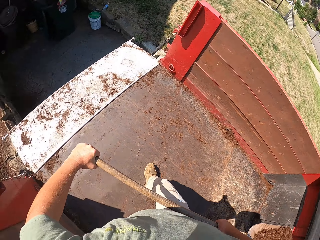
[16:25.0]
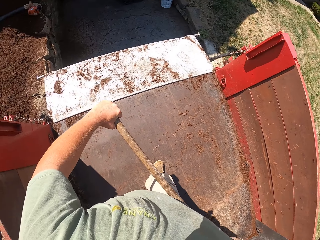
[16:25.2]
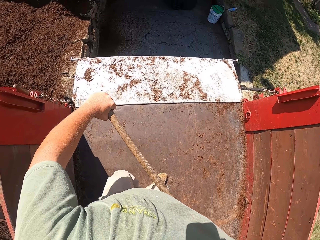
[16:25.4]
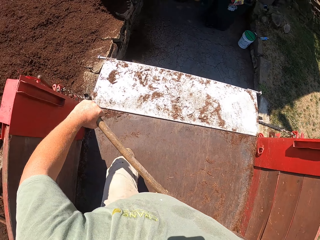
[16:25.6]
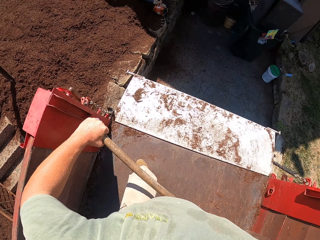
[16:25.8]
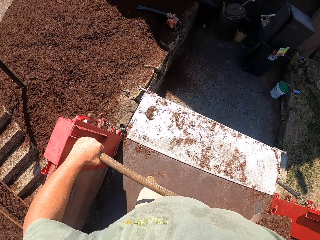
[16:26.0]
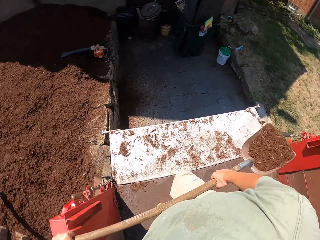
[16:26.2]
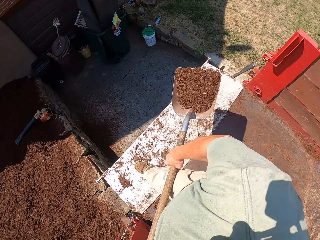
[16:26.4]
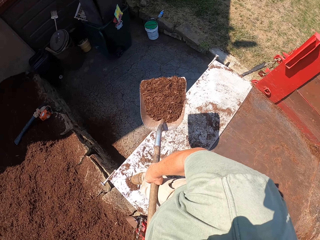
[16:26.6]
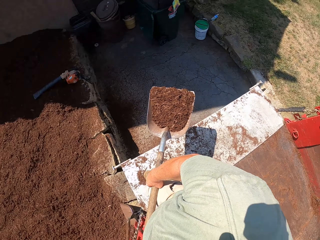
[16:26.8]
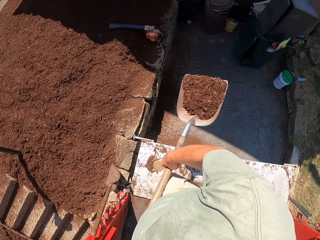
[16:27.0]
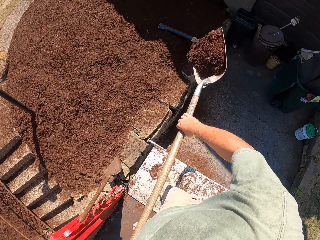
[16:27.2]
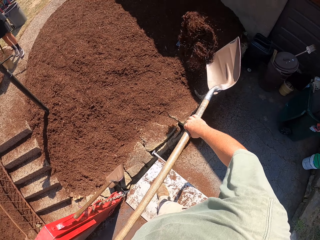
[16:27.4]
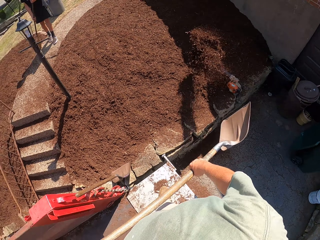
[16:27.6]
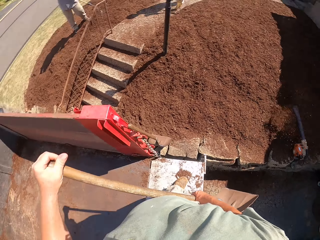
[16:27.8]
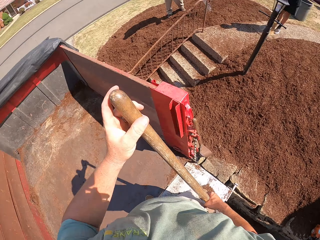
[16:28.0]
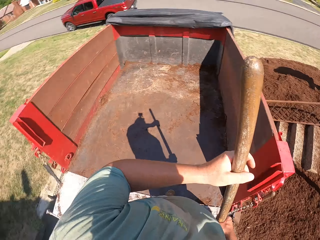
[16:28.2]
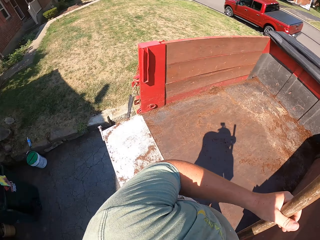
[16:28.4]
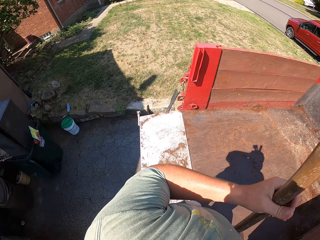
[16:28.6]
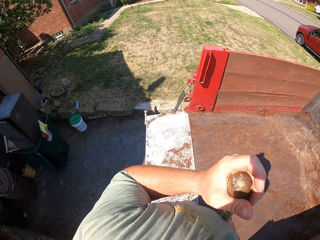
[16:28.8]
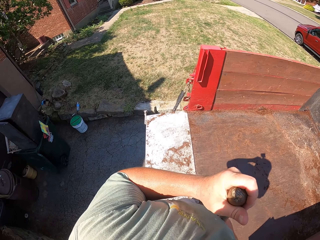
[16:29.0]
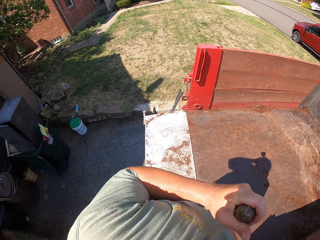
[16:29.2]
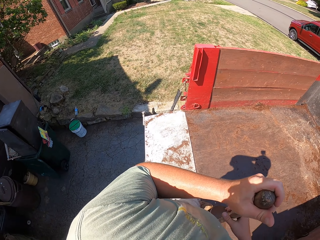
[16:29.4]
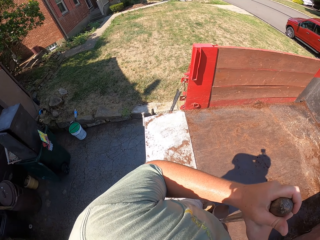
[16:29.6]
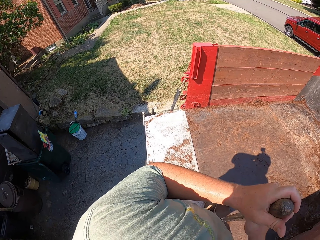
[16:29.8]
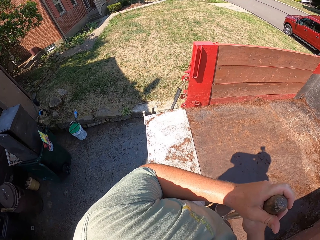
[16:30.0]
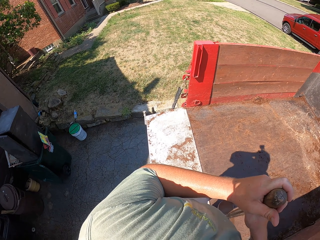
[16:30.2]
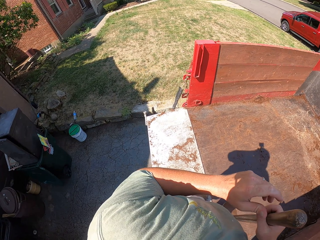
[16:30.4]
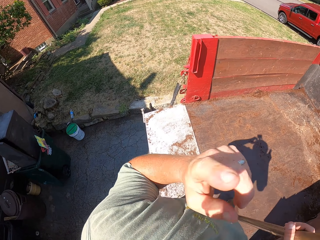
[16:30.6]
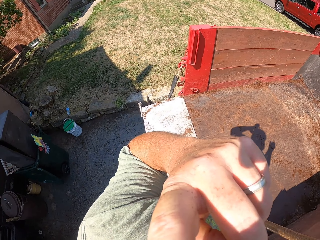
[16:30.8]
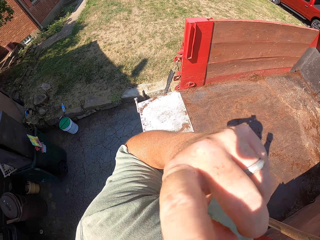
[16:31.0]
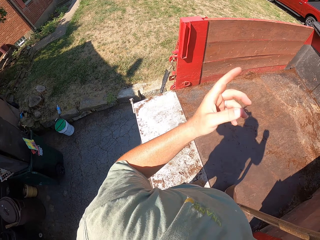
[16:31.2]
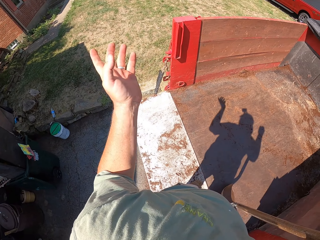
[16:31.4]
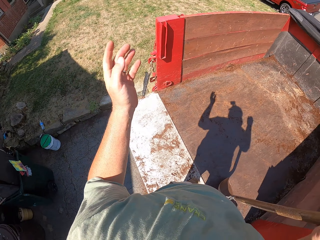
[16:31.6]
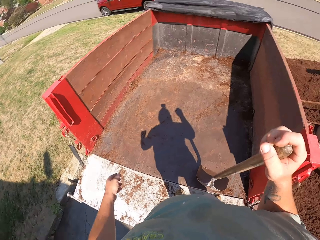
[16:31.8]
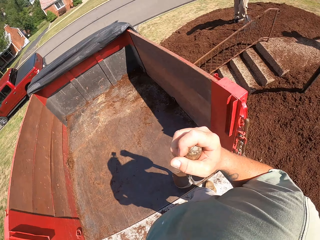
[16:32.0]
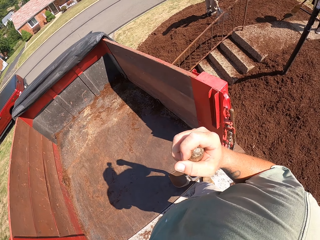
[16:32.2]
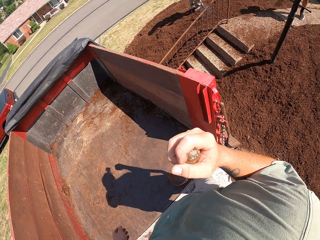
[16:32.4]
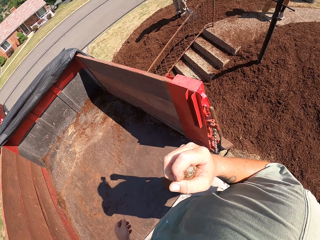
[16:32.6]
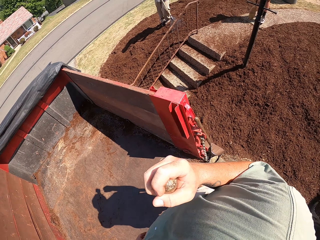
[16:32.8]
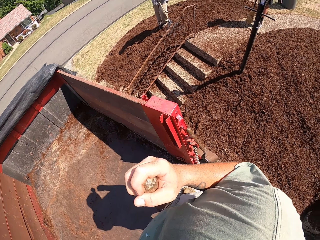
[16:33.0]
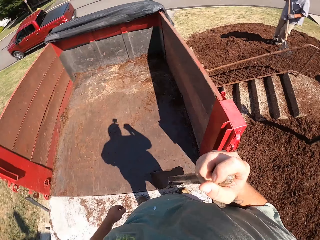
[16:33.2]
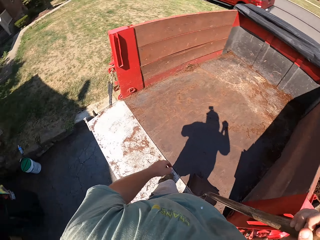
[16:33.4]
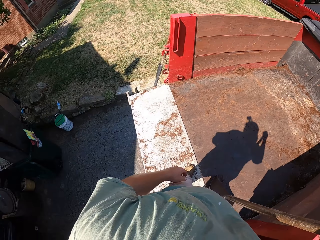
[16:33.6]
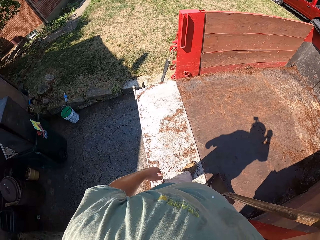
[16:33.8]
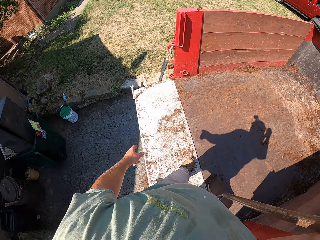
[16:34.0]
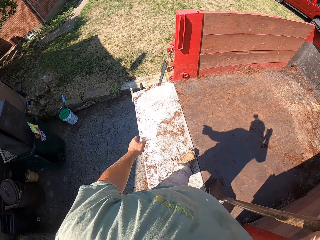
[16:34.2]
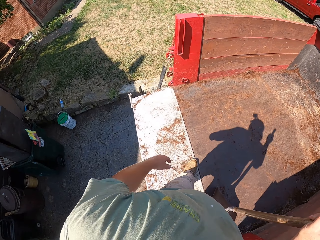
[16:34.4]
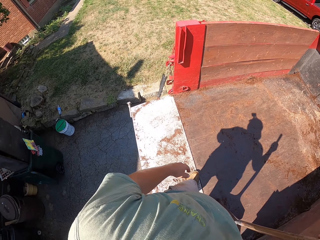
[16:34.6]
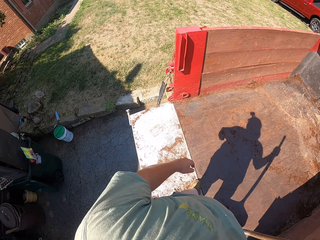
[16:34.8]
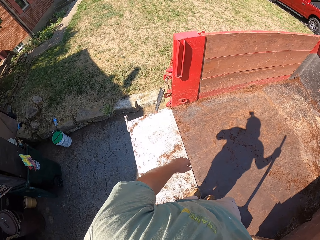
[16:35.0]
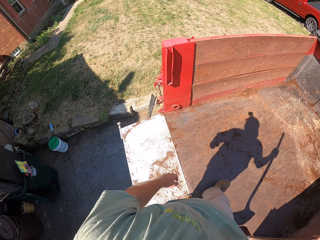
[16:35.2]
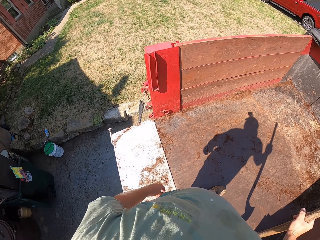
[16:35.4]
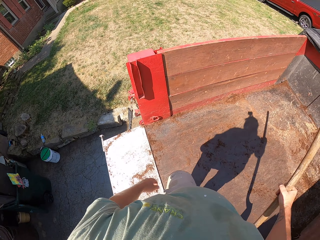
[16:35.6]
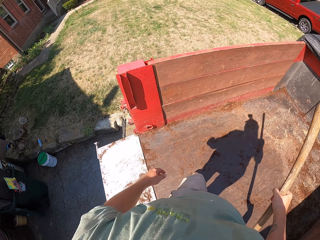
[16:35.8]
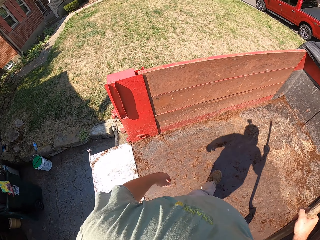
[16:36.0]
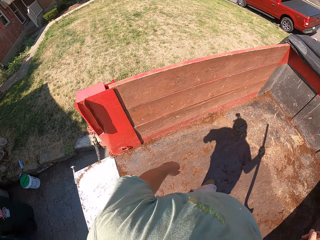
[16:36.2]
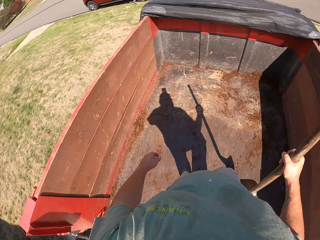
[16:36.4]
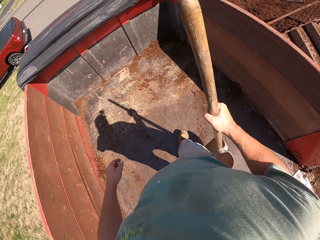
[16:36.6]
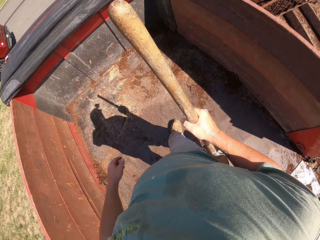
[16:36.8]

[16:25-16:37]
The camera wearer stands while holding a spade.

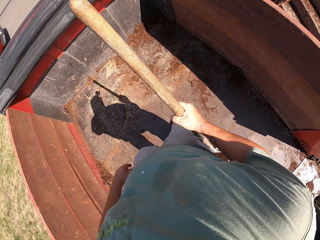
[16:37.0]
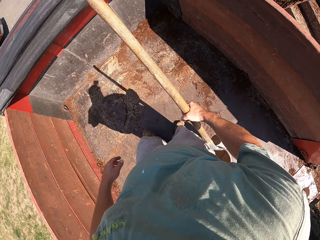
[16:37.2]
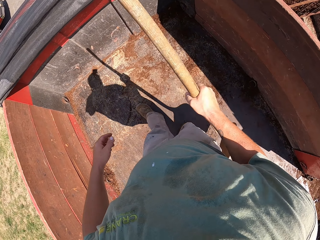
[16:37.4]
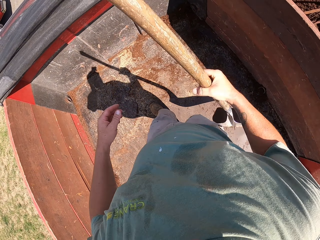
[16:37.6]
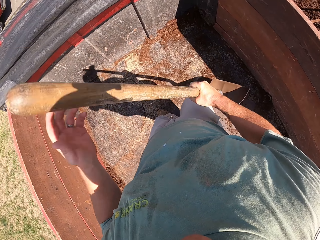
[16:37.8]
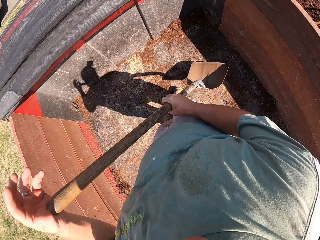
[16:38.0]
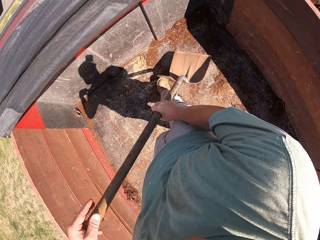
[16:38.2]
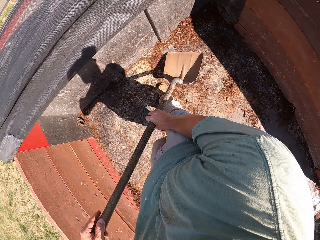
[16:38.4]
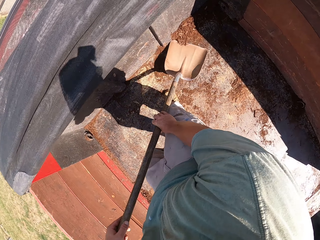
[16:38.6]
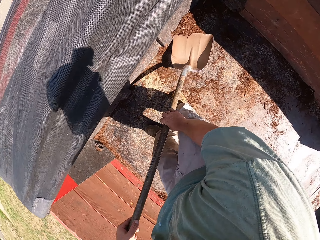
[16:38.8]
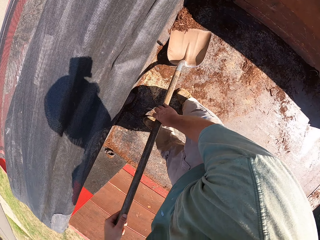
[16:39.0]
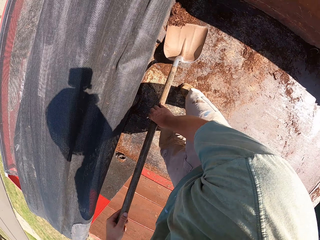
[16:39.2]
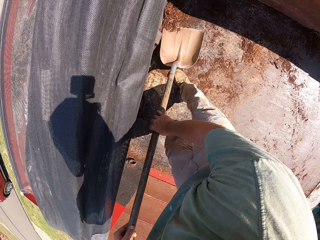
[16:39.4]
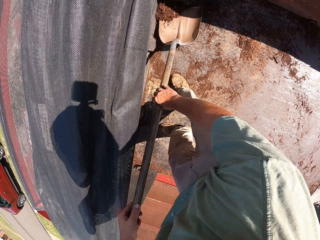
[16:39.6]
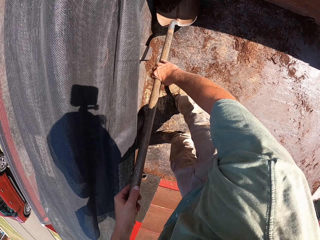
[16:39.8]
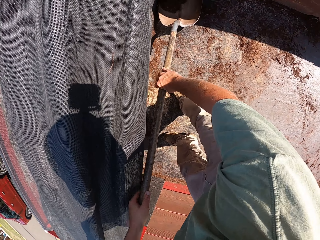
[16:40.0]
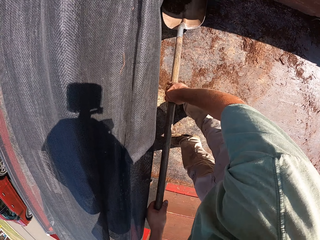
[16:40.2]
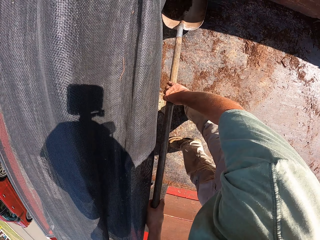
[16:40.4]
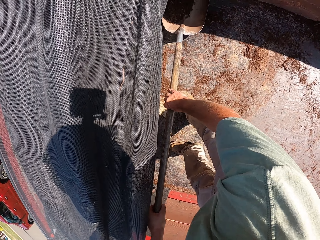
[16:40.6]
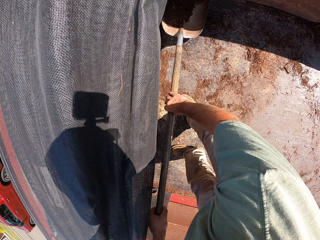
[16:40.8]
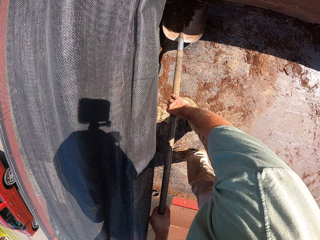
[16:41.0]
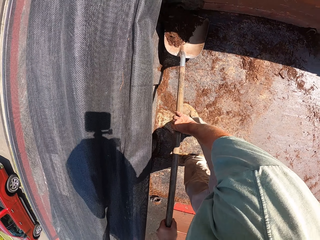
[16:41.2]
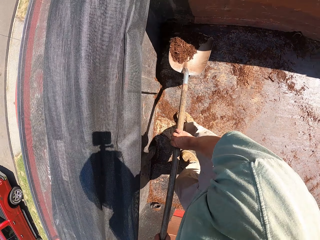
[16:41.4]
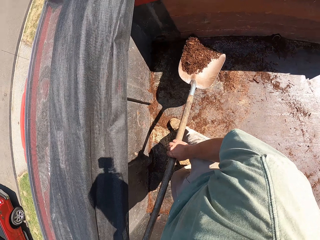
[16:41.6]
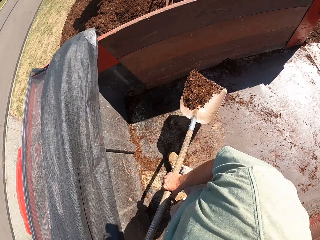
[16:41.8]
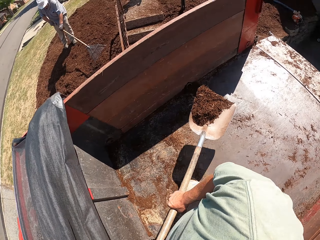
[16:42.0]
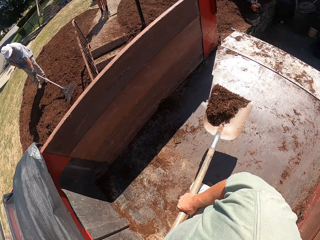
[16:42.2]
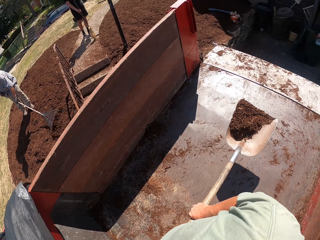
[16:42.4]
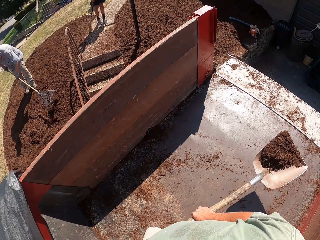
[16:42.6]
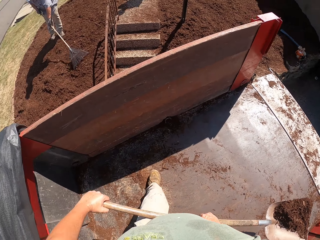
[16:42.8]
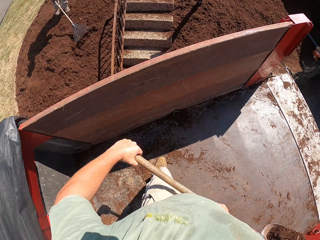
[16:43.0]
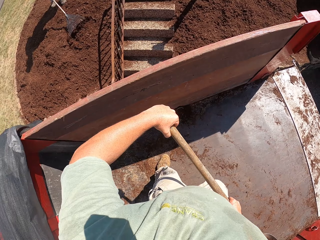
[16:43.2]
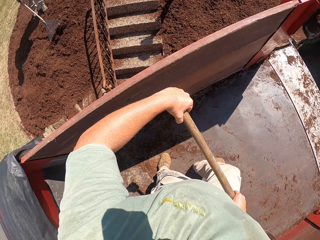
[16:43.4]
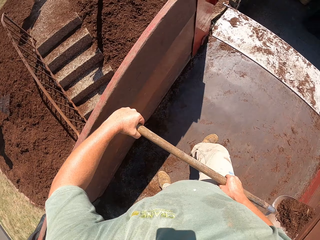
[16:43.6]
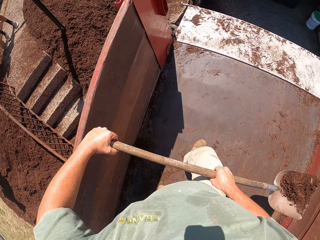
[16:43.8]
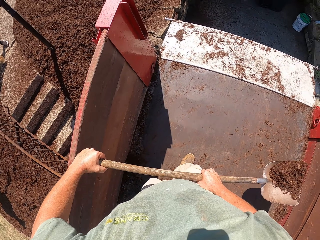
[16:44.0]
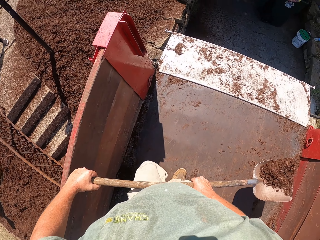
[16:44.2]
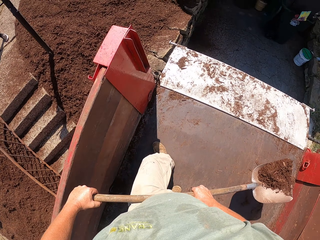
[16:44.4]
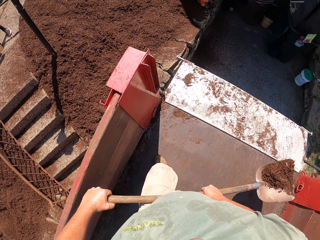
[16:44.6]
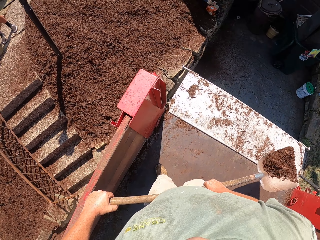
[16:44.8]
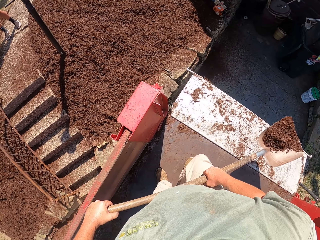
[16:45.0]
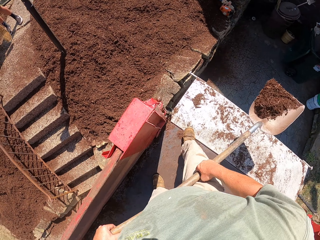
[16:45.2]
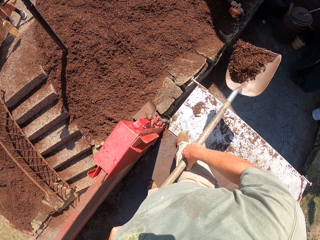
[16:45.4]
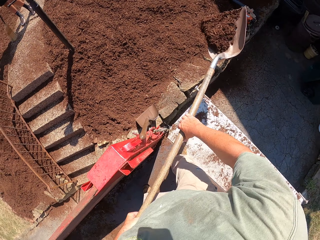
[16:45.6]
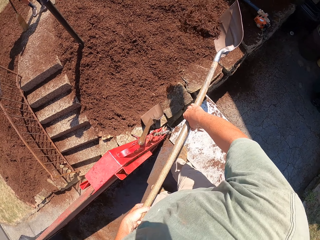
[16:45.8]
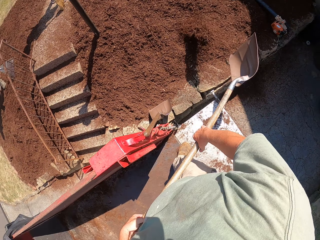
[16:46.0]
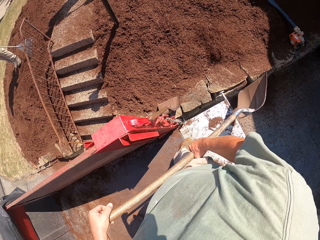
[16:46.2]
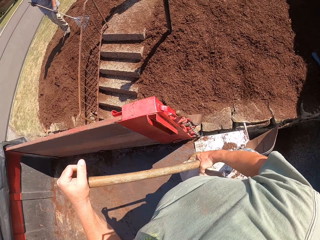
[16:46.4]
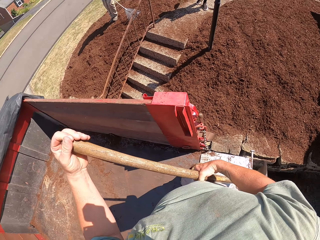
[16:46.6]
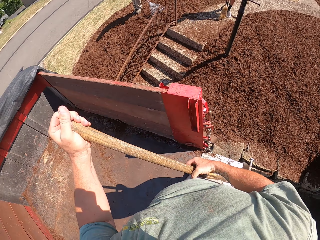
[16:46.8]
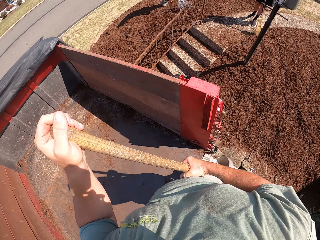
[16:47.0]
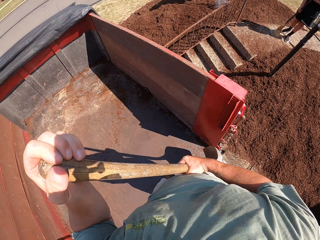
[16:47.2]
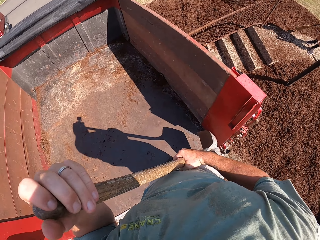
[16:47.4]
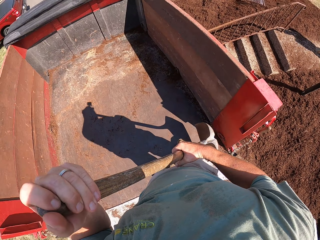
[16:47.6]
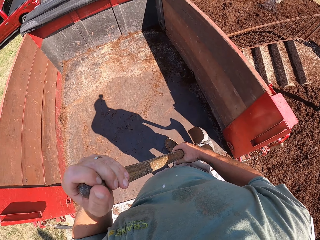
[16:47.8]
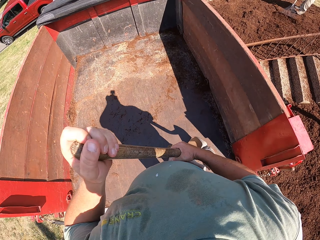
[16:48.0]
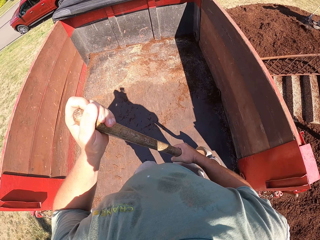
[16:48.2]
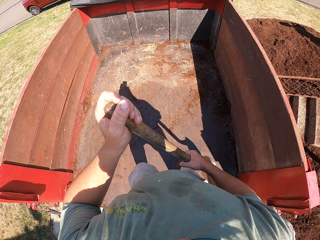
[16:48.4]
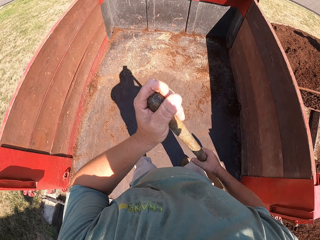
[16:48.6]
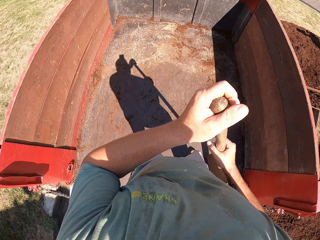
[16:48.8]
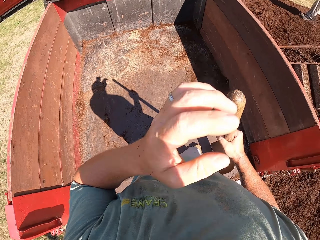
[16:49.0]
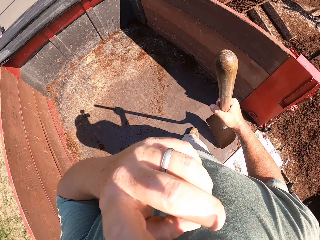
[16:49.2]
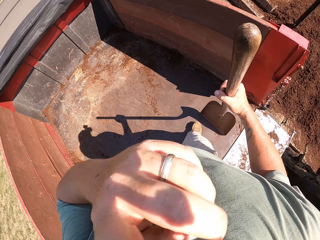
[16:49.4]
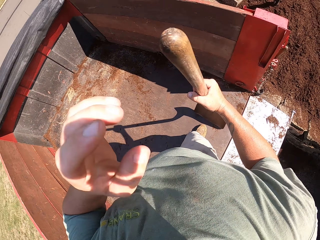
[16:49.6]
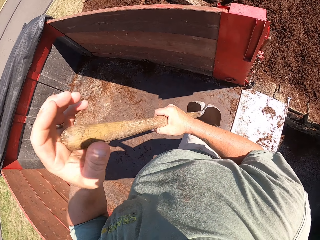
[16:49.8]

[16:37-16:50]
The camera wearer scoops sand from the truck with the spade. A man rakes the loose soil on the ground. The camera wearer shovels the soil from the back of the vehicle.
